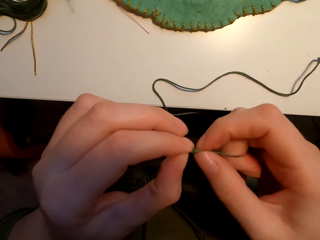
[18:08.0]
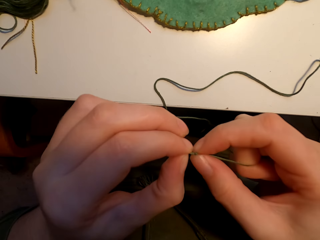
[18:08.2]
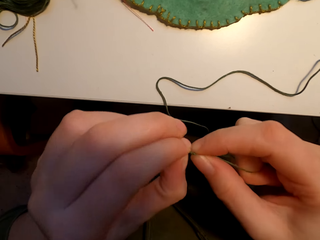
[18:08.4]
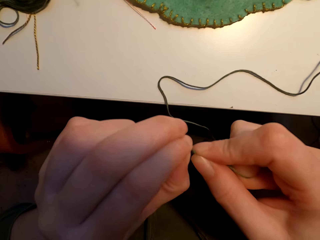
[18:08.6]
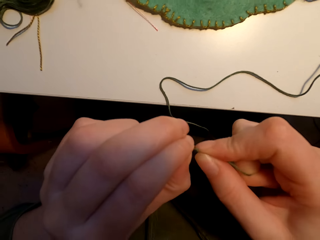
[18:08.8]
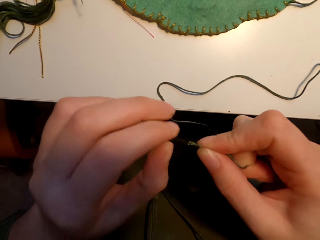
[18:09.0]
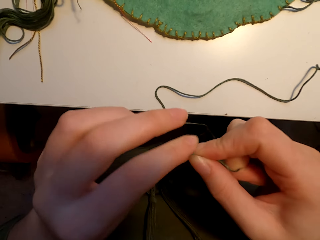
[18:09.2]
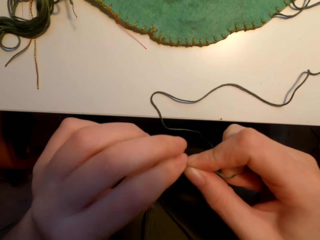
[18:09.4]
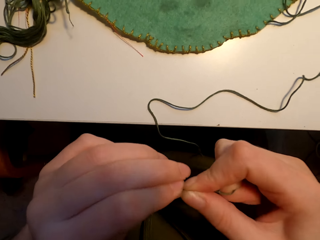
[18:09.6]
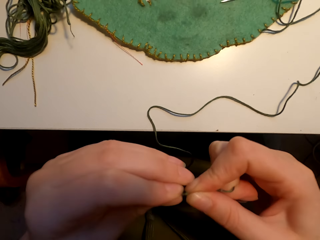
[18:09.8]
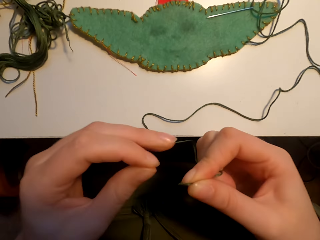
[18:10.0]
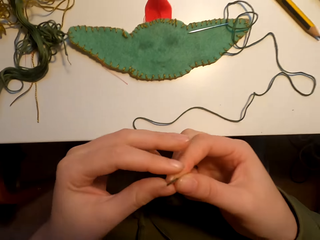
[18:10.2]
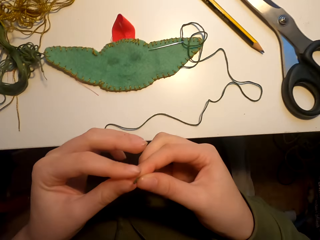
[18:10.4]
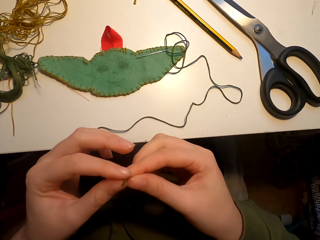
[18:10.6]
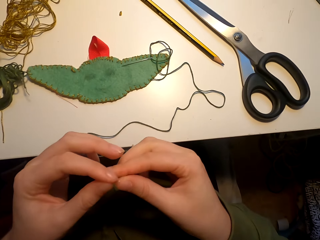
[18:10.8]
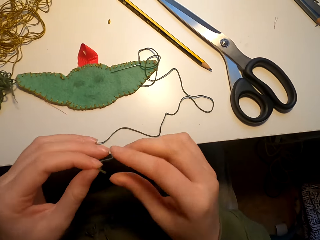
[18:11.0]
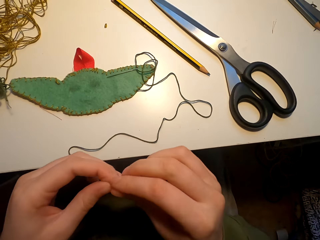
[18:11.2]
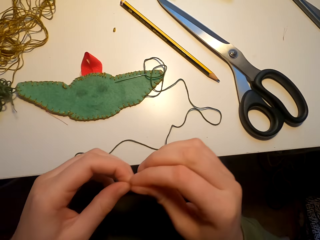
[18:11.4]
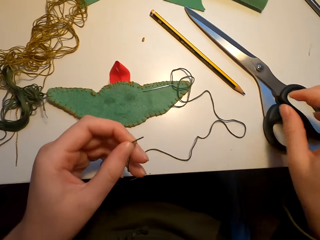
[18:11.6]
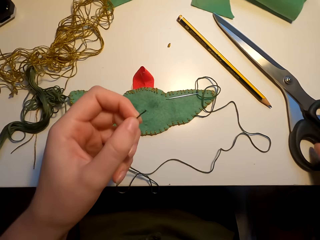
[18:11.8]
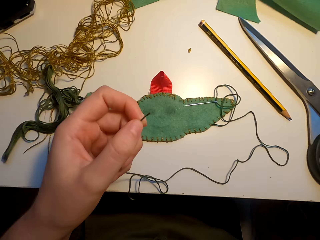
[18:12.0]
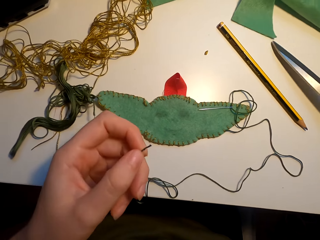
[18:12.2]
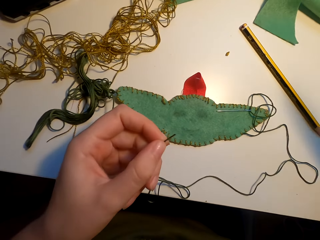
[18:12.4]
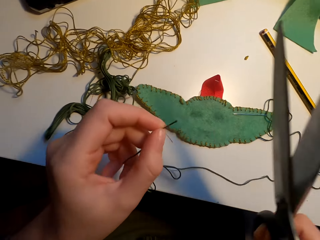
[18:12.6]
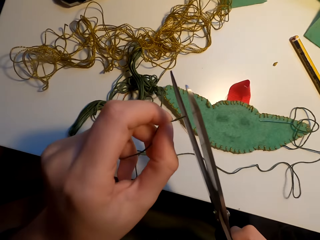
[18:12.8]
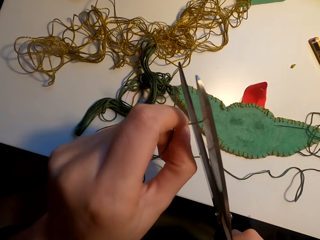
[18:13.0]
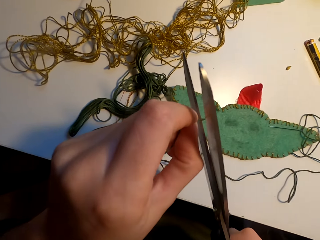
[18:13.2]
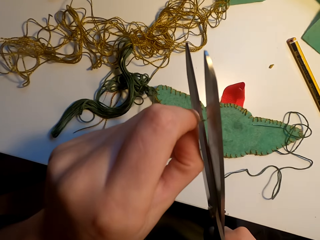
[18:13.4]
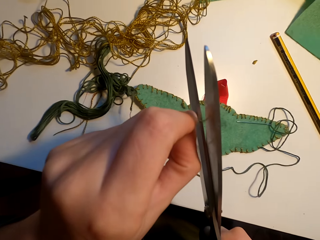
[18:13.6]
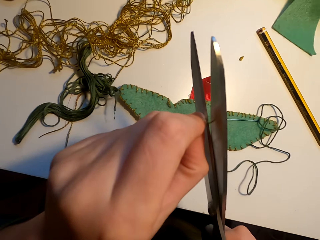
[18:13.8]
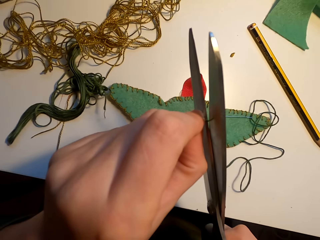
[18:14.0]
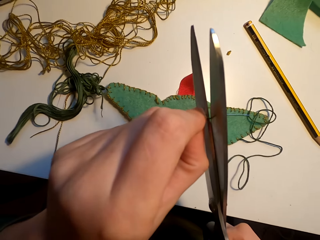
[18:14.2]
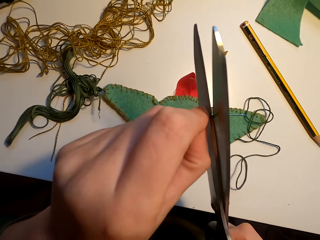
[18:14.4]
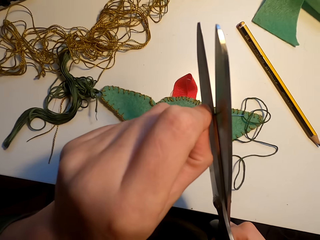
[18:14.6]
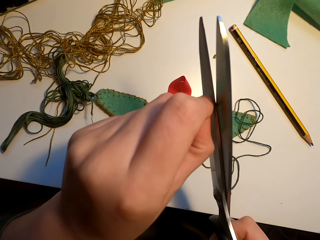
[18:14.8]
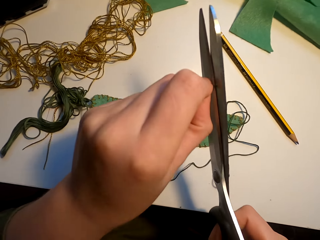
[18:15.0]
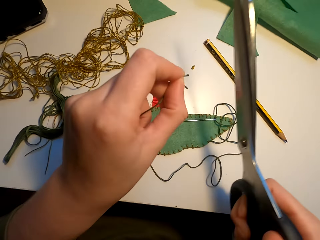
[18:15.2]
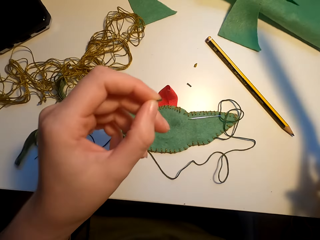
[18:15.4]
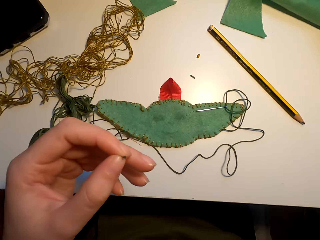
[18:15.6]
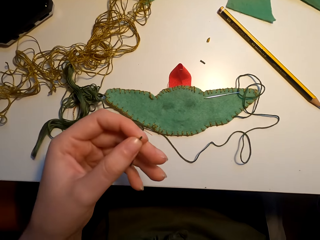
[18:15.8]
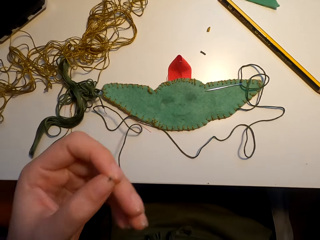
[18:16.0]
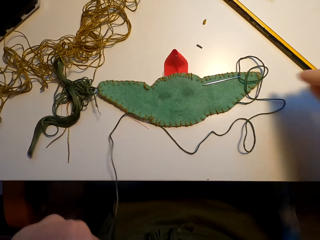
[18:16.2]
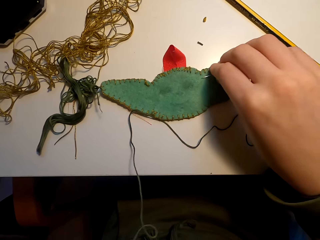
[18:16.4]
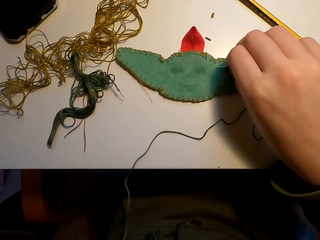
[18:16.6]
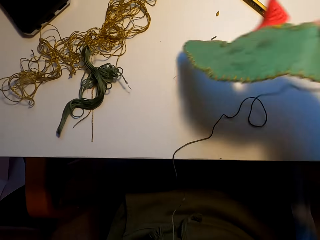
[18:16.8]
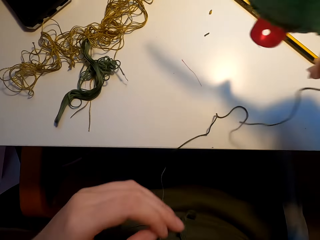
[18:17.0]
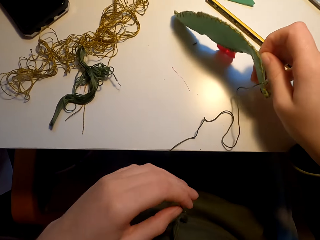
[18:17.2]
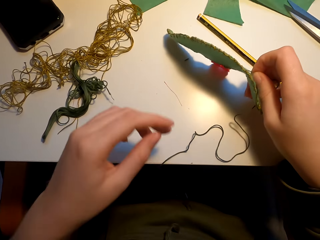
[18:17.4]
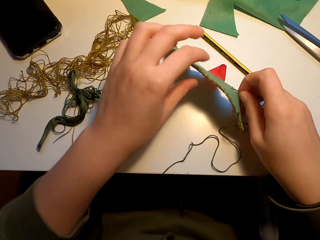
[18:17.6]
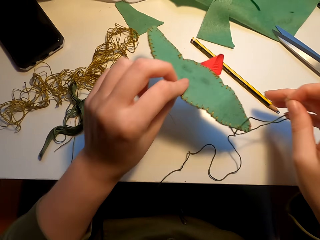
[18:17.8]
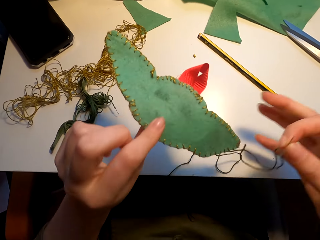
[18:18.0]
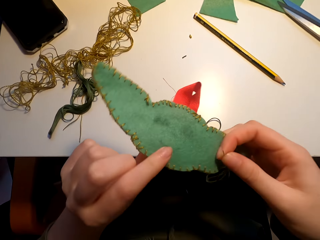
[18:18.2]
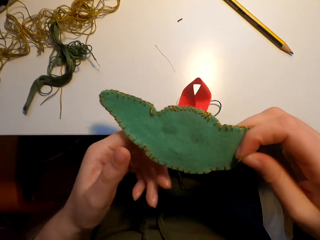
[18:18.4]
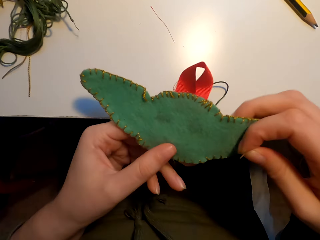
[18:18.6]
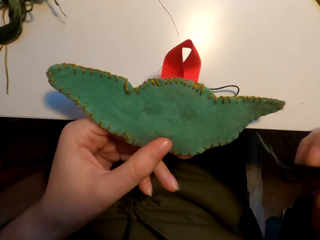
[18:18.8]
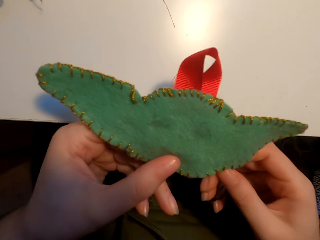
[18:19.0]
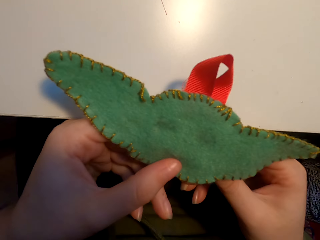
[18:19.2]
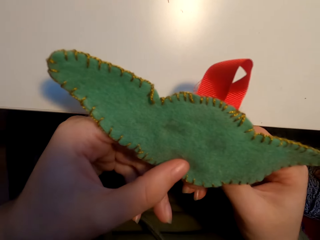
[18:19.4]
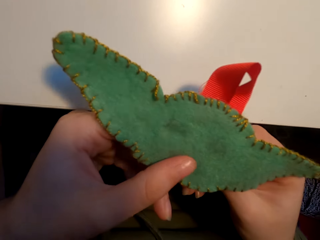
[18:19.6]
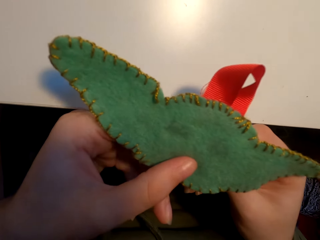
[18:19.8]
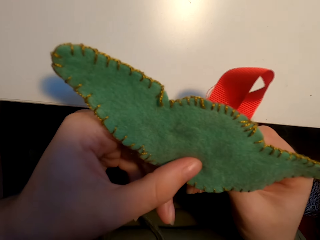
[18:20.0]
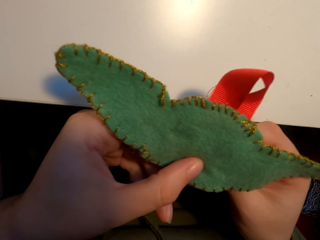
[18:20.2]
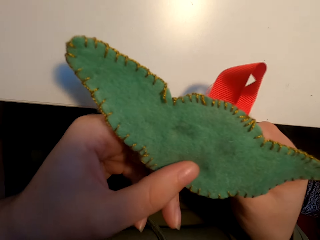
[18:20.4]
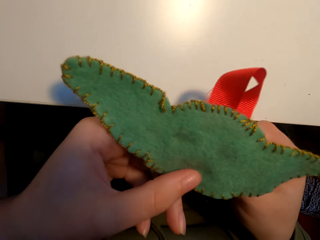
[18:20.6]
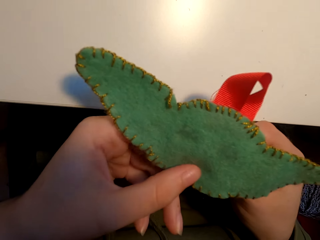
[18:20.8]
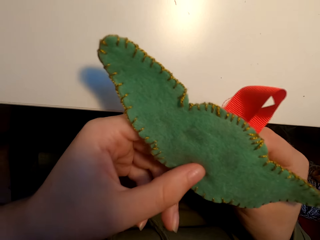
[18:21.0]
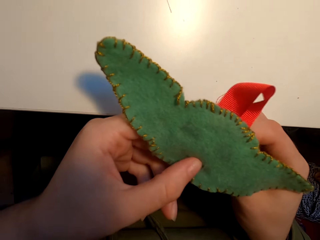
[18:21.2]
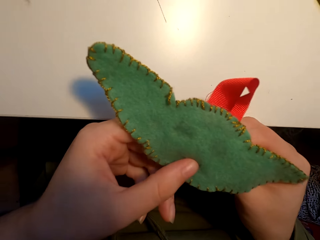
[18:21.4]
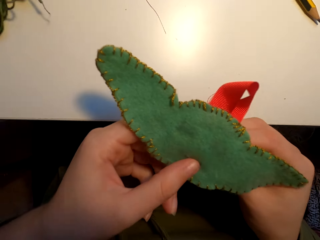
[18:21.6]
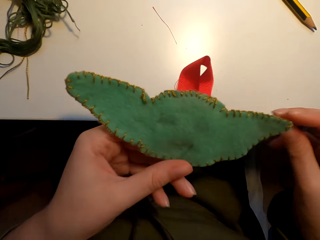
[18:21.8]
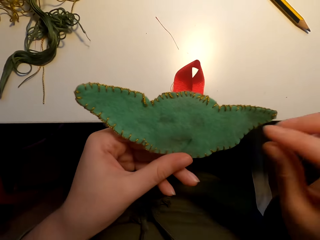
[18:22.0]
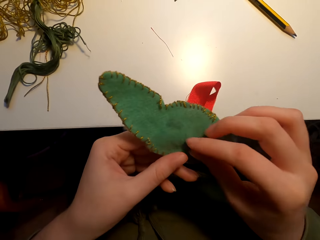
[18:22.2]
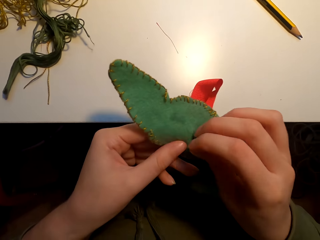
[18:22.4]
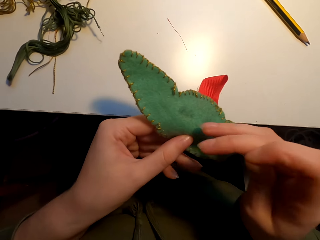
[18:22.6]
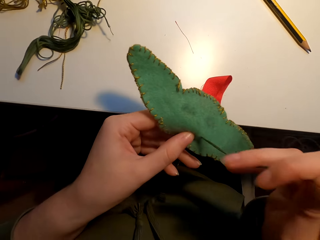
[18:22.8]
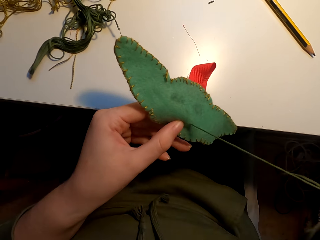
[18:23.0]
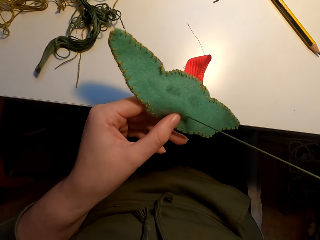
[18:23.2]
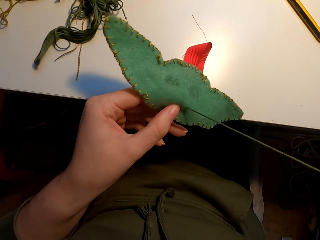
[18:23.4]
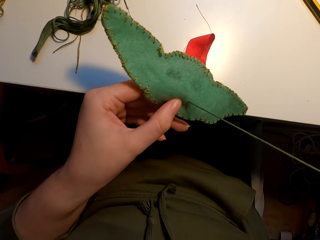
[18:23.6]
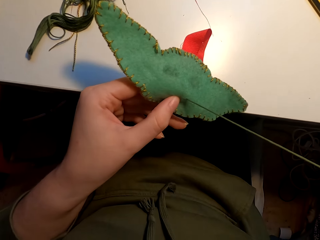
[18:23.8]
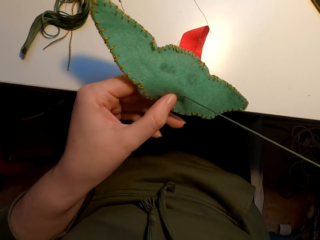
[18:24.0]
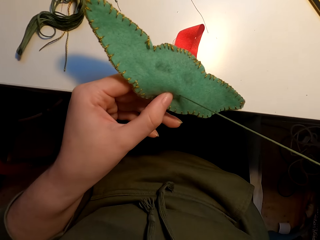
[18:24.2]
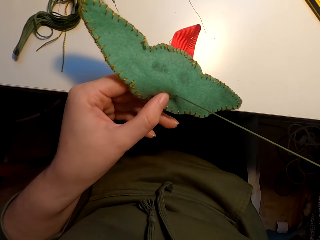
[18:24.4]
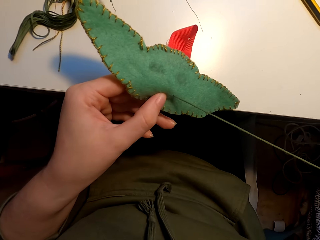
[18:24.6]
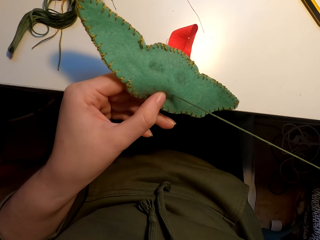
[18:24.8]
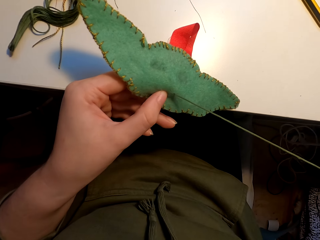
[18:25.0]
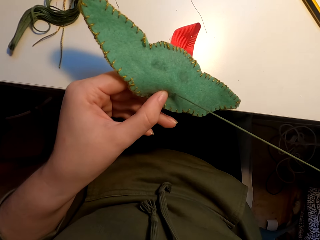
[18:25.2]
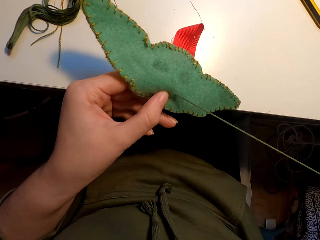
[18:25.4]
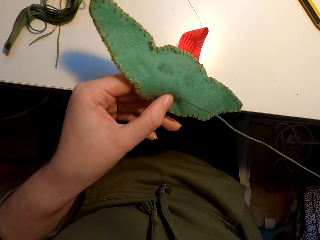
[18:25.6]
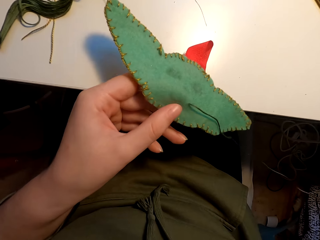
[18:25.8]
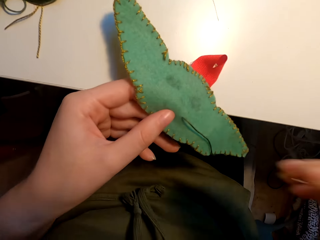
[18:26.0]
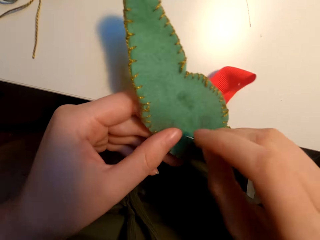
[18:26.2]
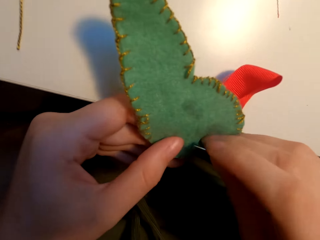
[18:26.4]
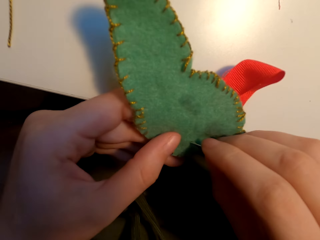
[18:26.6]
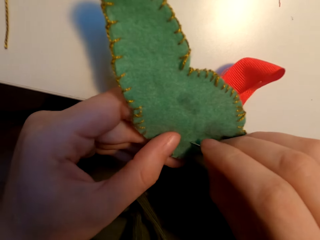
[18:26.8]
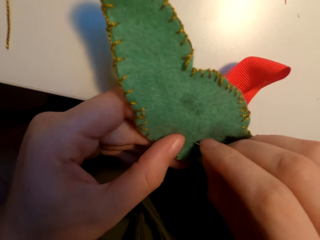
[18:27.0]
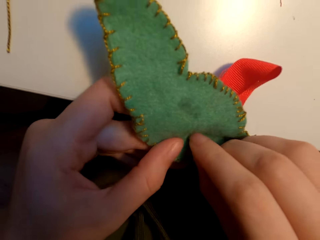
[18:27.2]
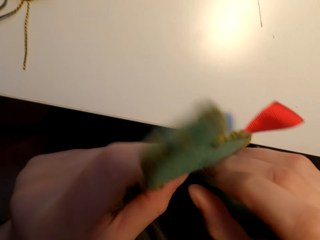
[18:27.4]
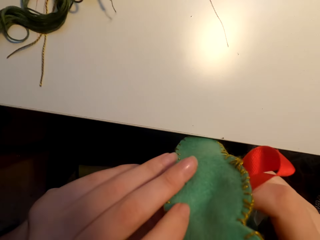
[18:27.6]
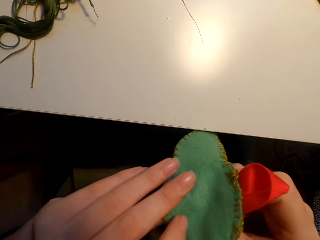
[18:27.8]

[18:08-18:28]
The camera wearer picks up the scissors. They cut the thread with the scissors. They place the scissors on the table. They pick up the fabric. They sew the fabric with a needle.

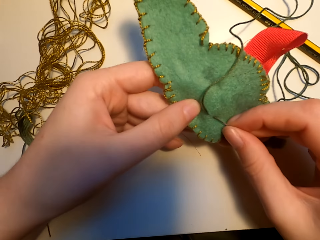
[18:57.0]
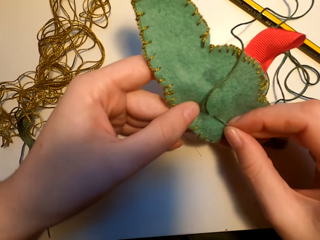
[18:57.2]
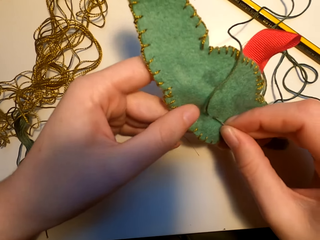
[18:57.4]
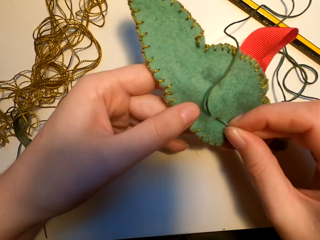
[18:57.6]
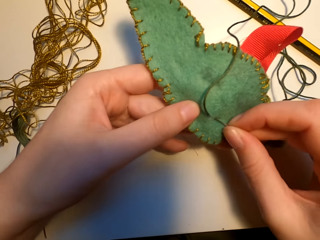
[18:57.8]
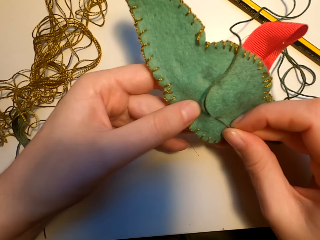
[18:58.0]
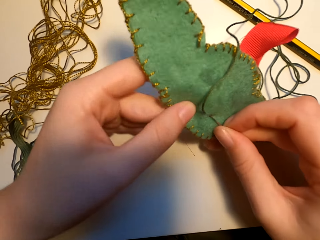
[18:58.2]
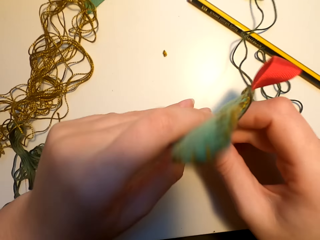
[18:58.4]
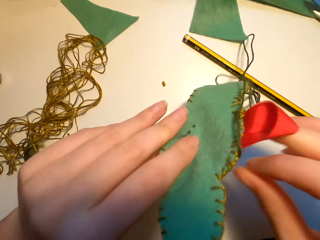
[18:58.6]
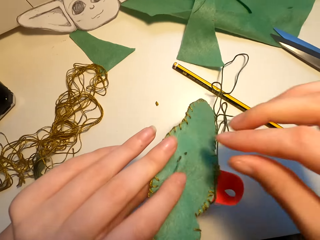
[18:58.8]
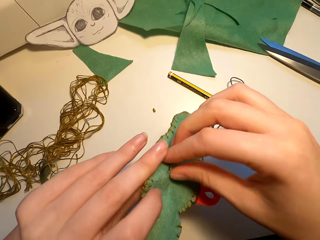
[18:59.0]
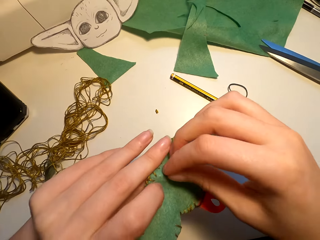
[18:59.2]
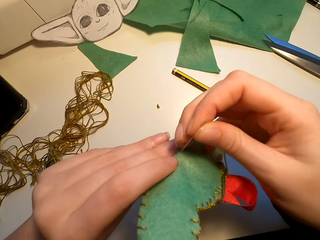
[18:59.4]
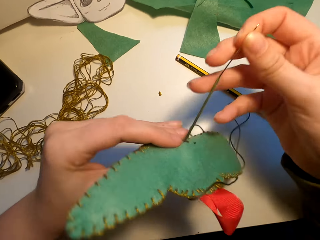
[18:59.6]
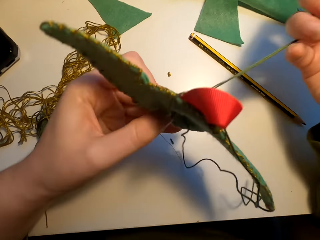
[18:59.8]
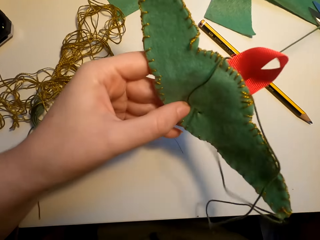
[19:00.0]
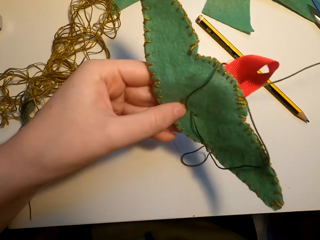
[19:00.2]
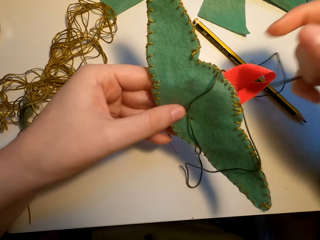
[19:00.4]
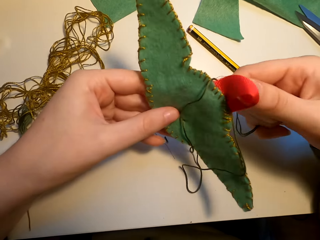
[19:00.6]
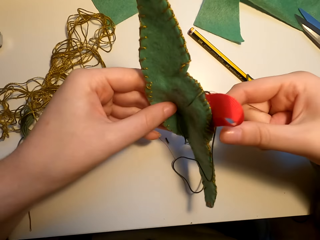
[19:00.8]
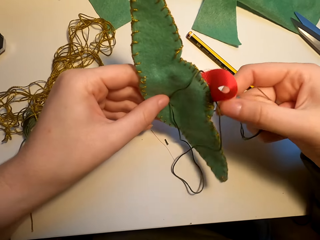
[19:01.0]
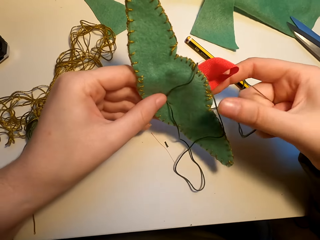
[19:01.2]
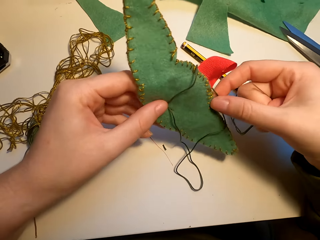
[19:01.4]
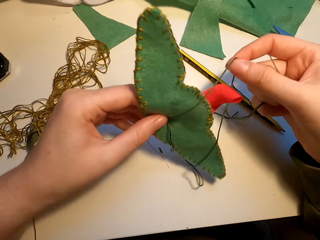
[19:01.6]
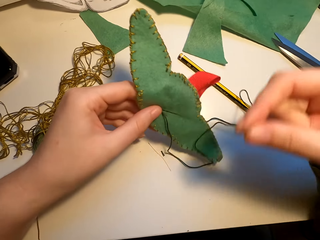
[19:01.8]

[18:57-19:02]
The camera wearer turns the fabric. They sew the fabric.
